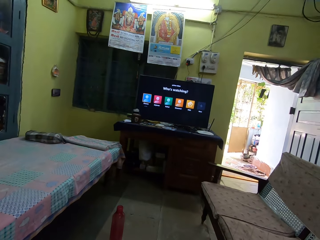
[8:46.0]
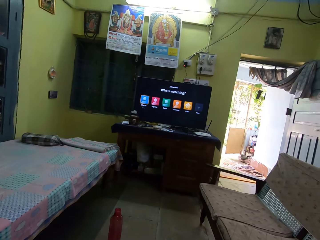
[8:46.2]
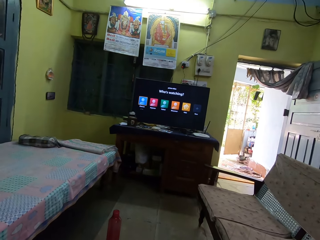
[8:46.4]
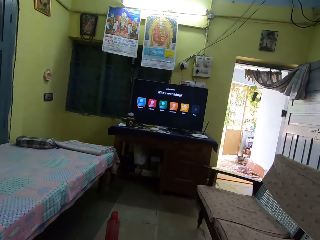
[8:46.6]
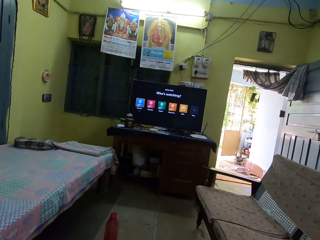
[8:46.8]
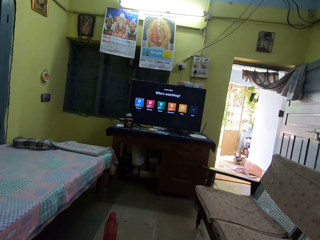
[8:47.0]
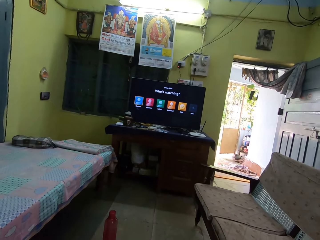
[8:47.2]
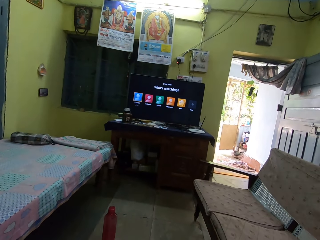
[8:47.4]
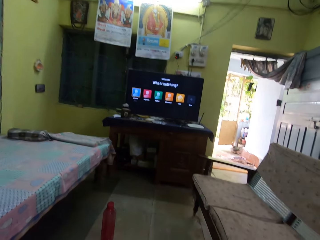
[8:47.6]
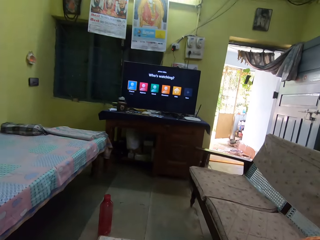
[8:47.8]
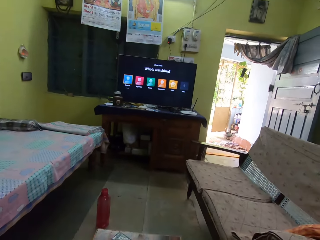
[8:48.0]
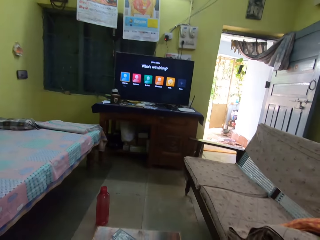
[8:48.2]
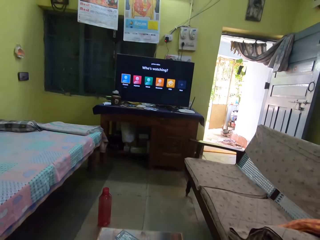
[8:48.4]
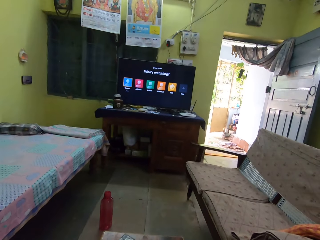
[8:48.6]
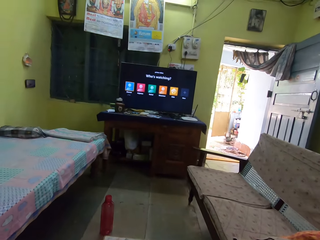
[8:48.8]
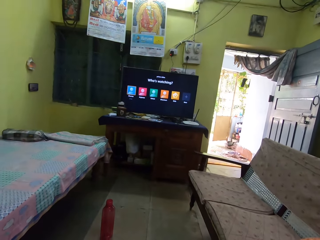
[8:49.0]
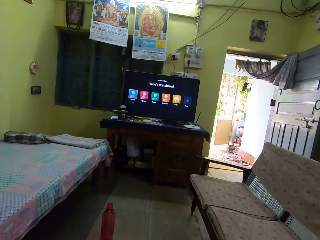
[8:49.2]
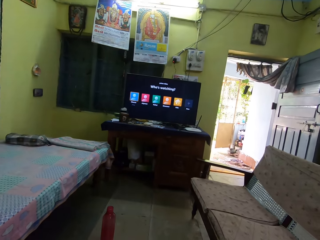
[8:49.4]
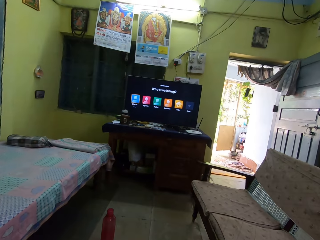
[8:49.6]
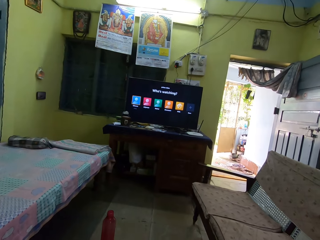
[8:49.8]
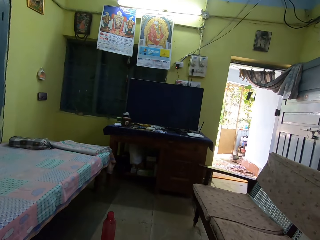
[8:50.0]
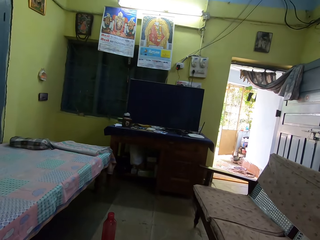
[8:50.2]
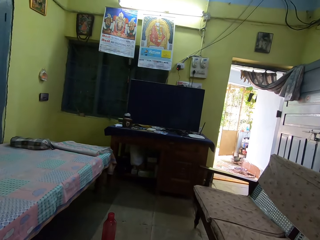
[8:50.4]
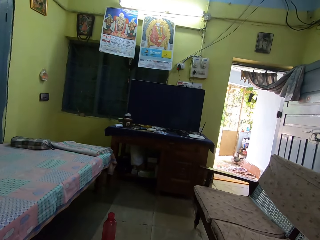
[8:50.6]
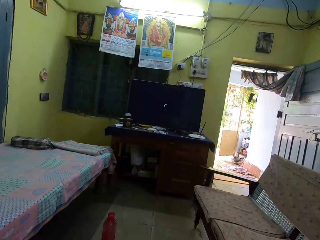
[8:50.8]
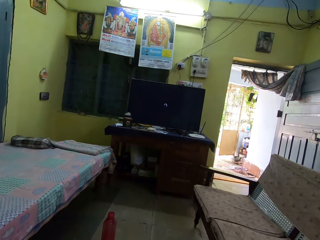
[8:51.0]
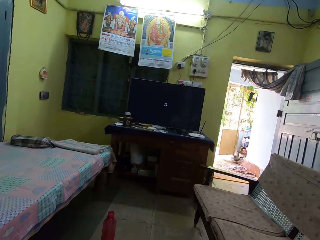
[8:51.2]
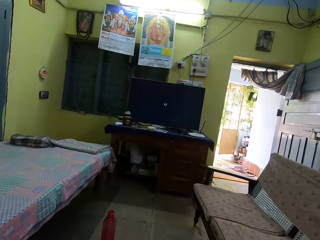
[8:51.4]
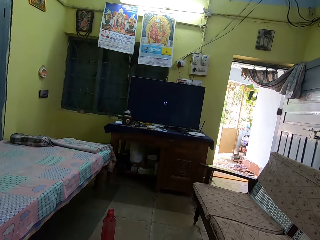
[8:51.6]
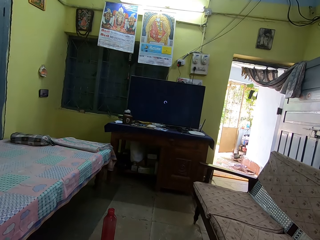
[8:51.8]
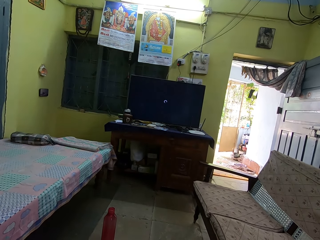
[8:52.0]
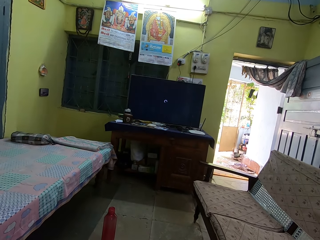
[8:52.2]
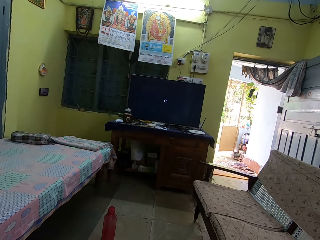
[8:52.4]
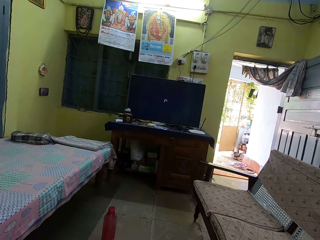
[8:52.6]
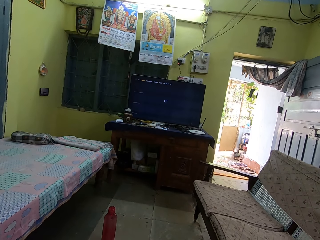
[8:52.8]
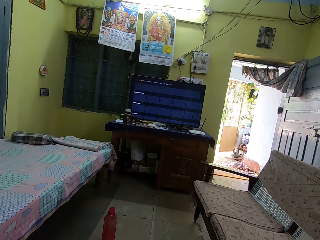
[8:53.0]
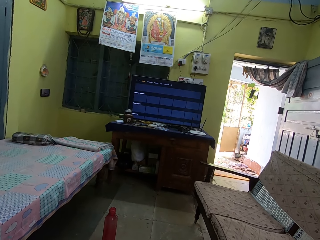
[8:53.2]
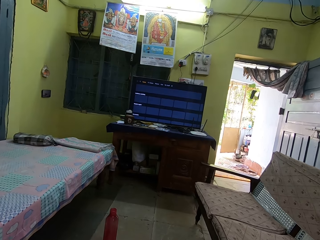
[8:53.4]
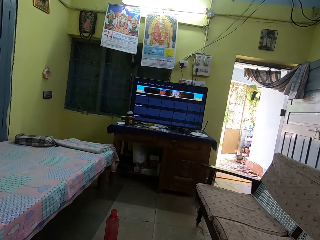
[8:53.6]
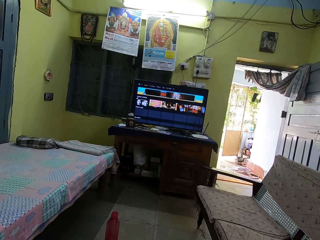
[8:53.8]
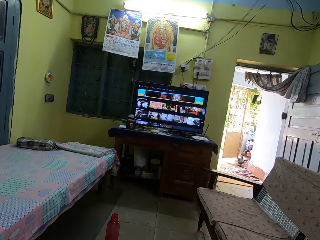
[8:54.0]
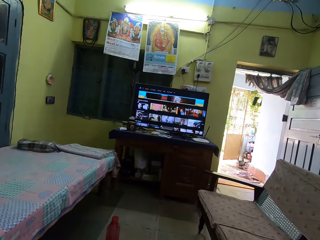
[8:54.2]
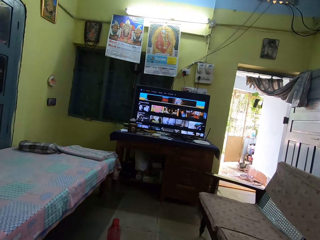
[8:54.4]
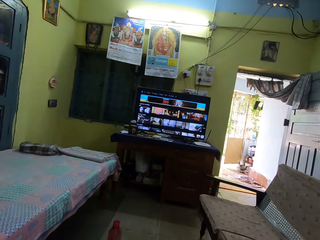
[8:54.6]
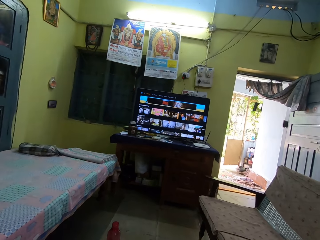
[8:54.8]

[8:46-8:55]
The camera wearer operates the television.

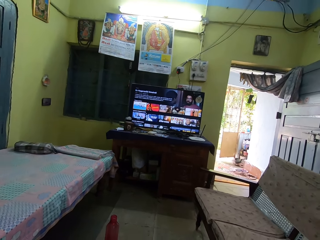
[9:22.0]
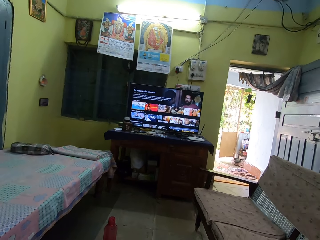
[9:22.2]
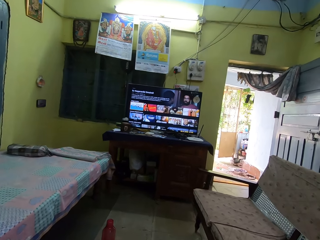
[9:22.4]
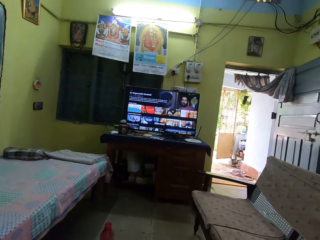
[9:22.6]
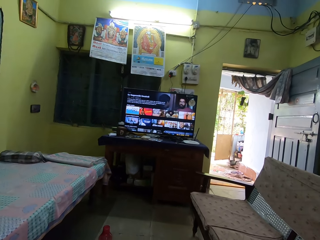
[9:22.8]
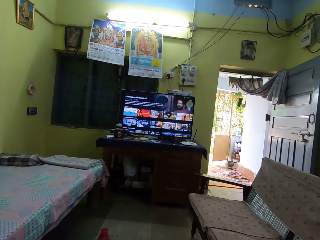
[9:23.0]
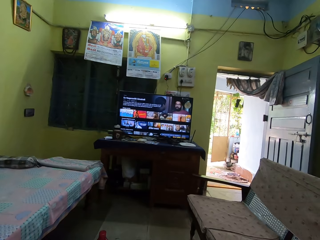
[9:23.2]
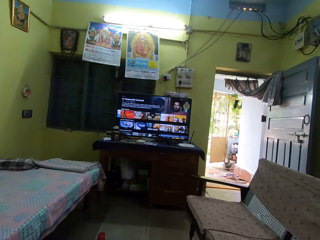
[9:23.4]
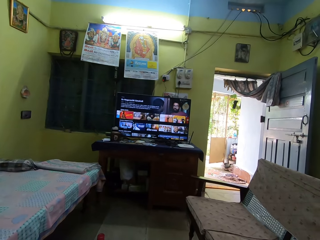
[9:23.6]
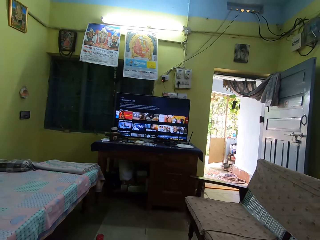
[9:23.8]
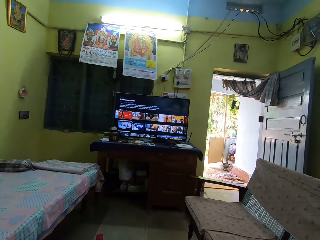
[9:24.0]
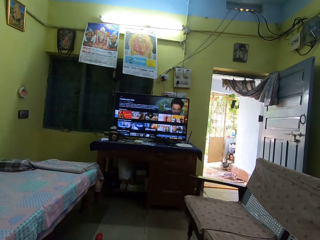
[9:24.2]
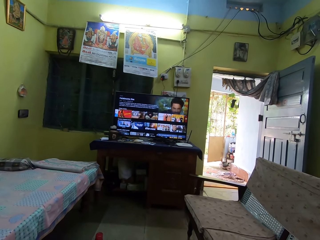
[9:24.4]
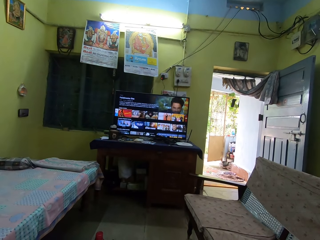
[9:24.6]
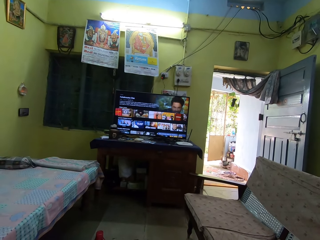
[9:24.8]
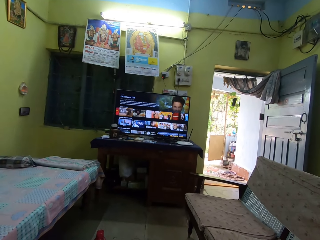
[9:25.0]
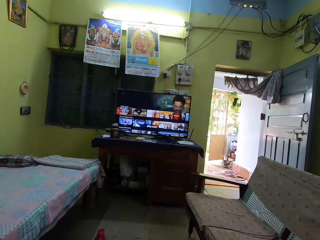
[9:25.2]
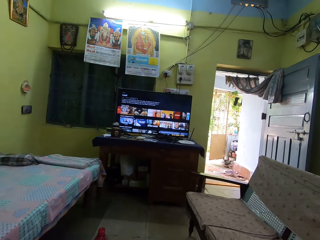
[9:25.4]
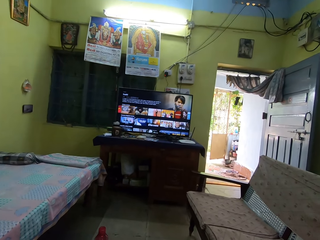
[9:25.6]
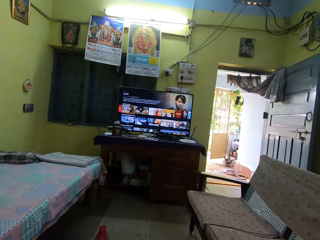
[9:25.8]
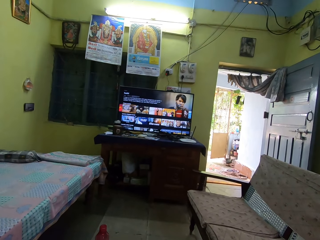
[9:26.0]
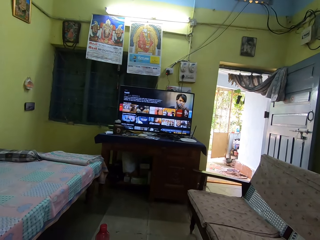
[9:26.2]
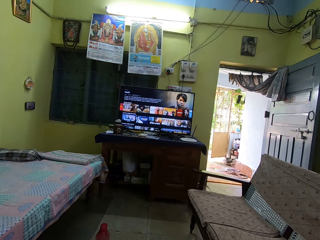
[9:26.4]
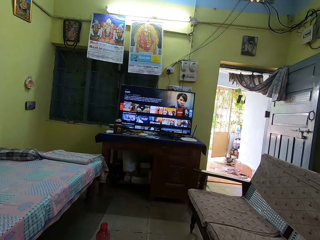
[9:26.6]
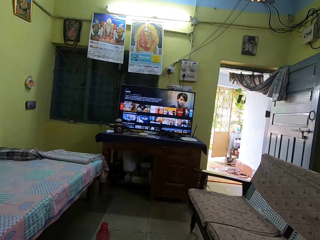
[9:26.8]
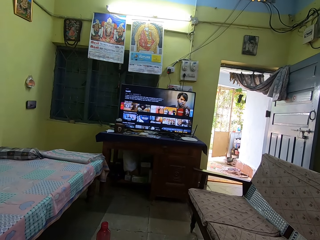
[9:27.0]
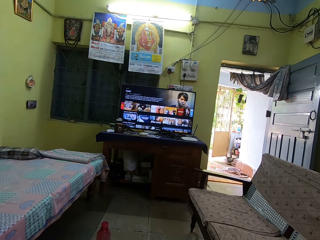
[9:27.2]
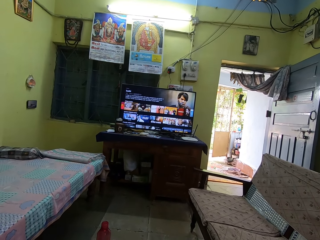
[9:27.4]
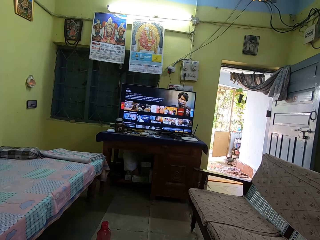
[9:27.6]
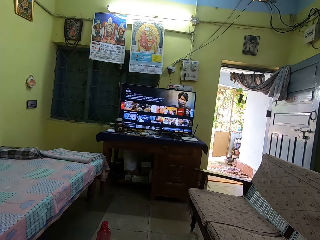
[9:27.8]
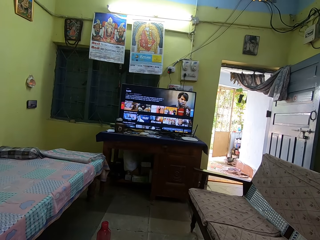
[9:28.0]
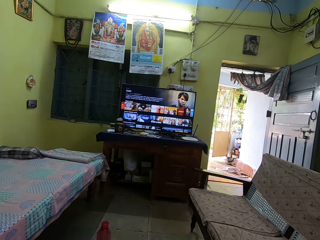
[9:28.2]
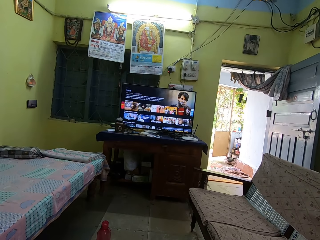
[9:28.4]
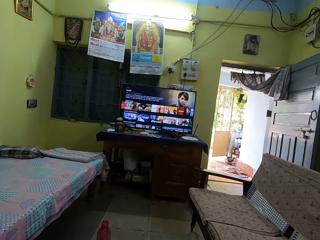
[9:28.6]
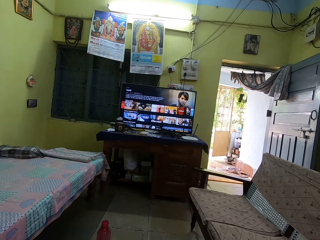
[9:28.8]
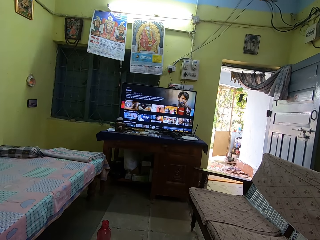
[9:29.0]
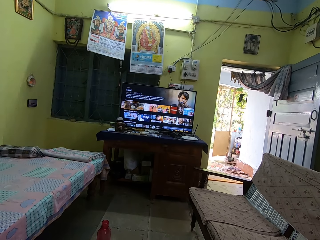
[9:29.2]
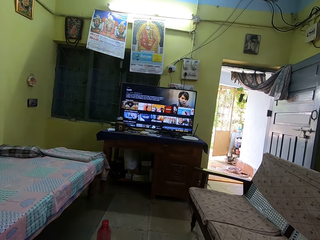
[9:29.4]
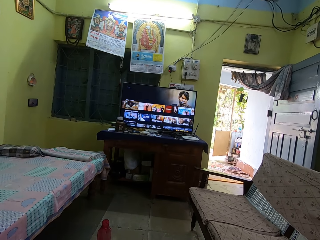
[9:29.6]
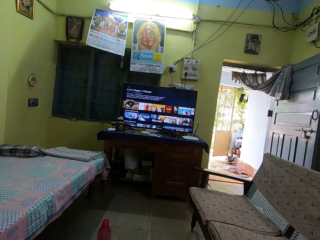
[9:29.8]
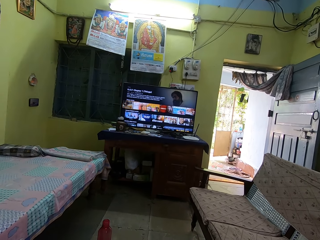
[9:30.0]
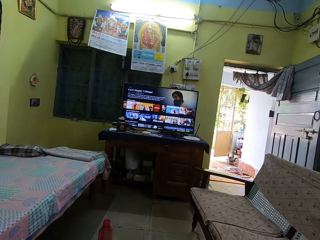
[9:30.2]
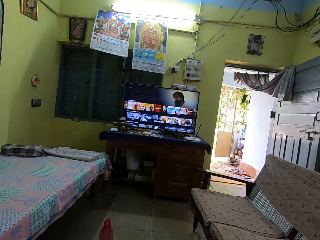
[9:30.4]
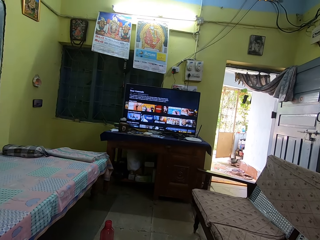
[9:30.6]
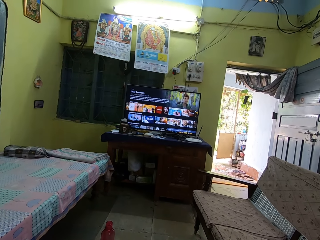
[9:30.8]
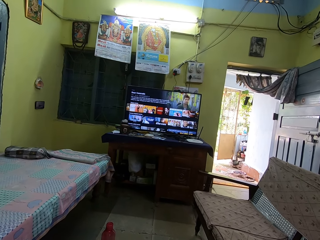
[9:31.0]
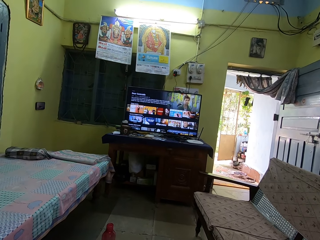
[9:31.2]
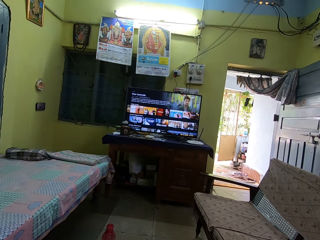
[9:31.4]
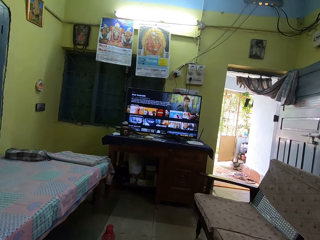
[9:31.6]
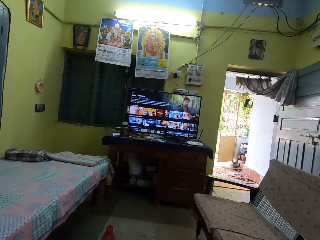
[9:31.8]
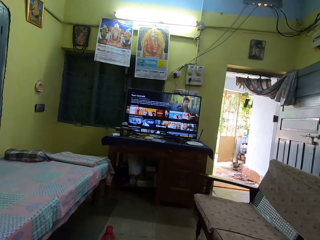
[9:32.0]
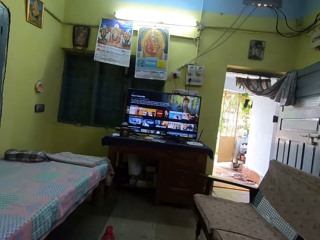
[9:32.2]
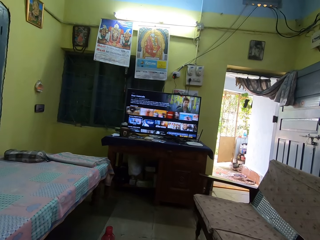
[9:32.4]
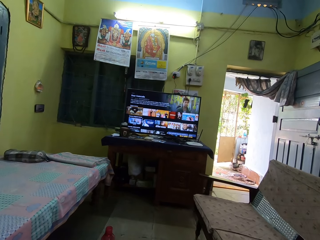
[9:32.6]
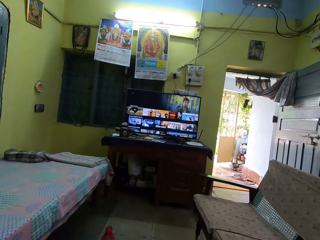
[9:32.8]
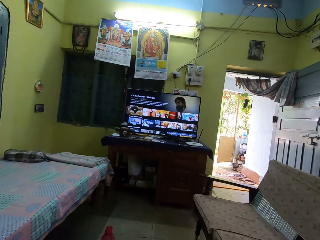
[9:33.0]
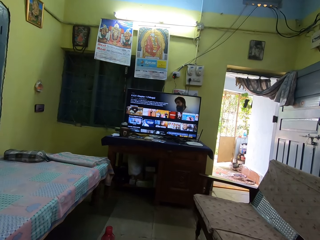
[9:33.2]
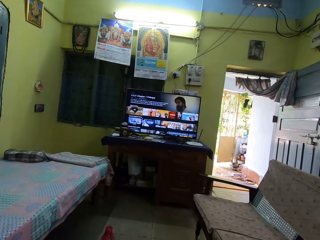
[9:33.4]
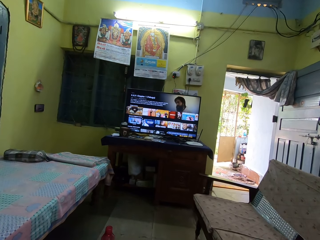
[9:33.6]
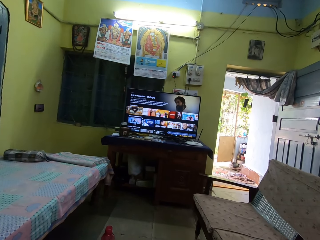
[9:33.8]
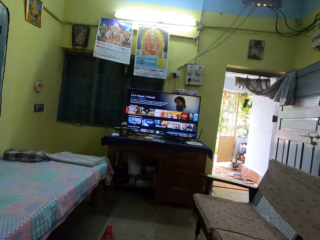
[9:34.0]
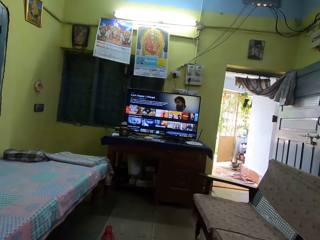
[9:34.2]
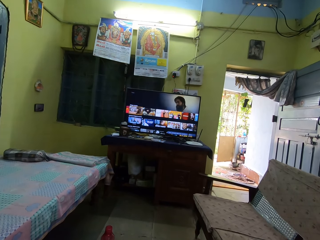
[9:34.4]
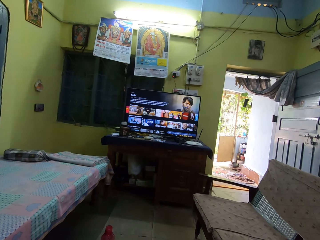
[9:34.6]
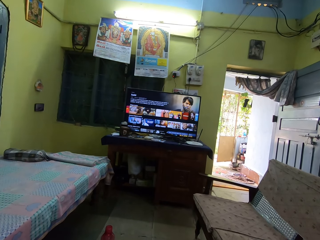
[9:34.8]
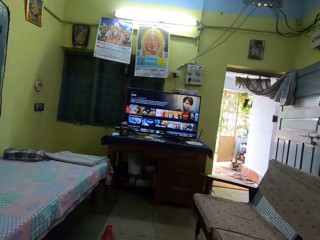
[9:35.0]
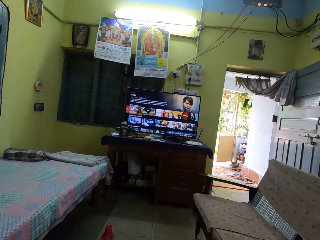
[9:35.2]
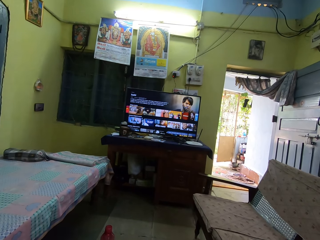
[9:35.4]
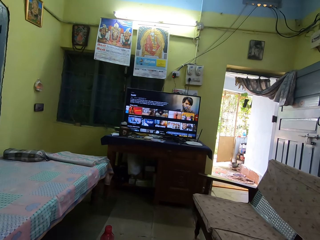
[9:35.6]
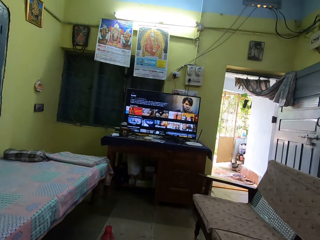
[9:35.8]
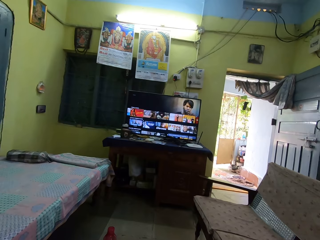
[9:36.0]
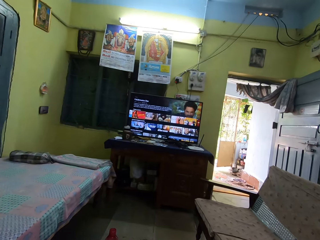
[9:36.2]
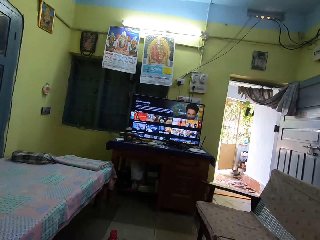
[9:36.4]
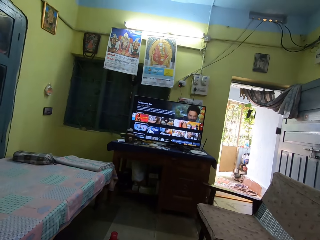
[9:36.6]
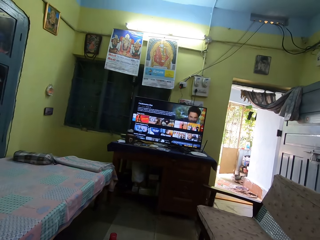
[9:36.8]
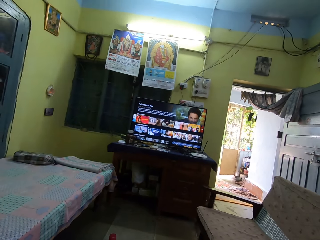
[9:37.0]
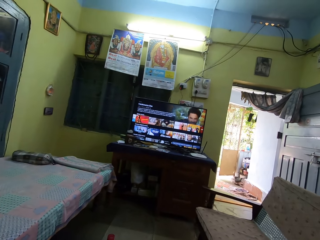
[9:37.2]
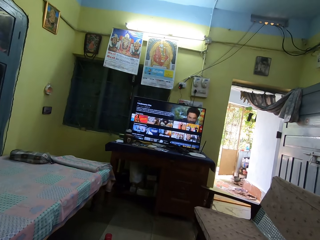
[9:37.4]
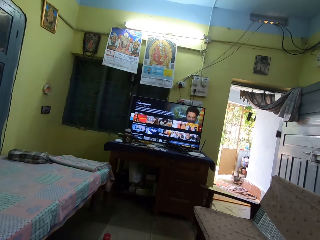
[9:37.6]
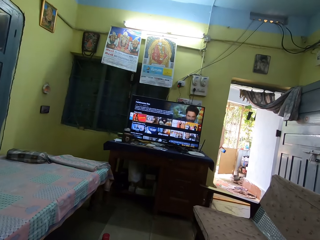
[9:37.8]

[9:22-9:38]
The camera wearer operates the television with the remote.
